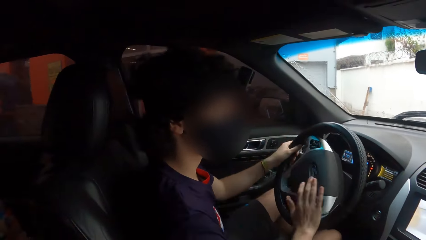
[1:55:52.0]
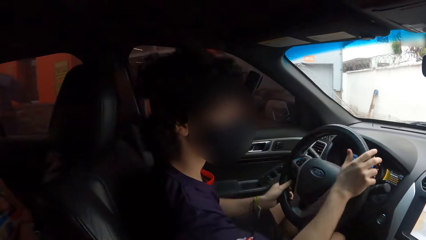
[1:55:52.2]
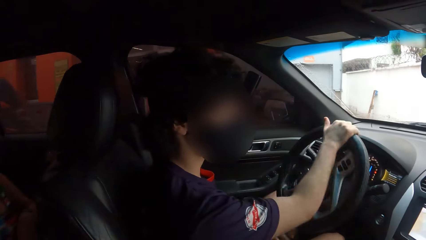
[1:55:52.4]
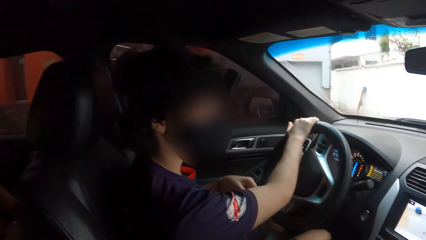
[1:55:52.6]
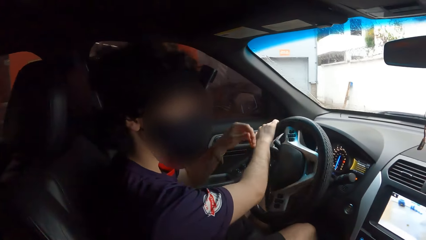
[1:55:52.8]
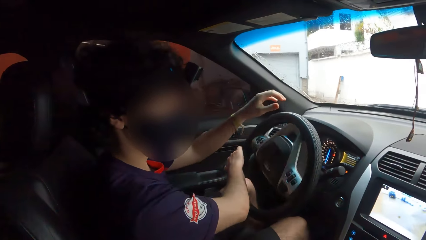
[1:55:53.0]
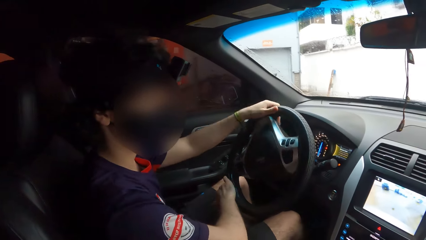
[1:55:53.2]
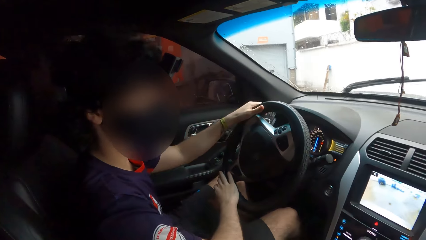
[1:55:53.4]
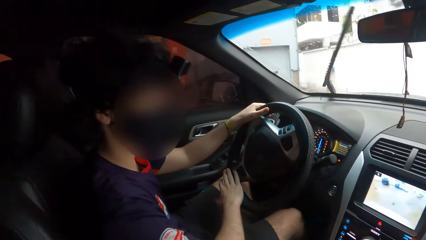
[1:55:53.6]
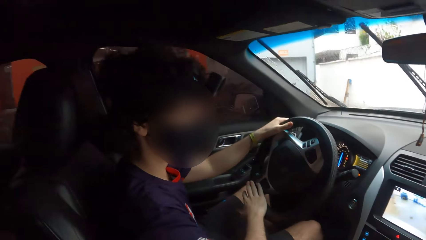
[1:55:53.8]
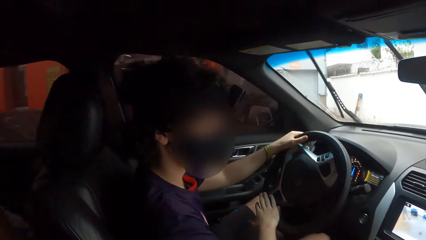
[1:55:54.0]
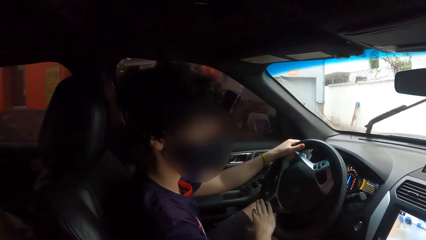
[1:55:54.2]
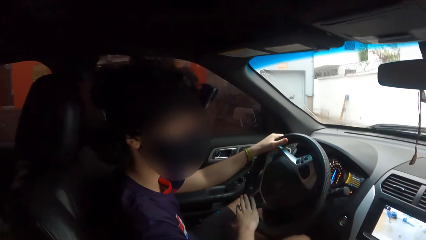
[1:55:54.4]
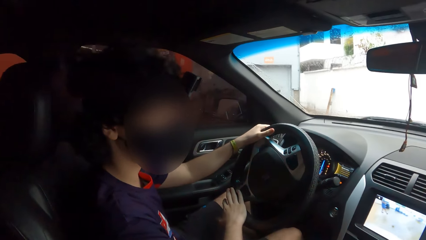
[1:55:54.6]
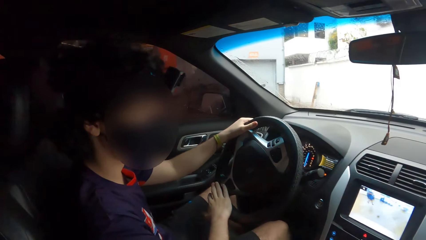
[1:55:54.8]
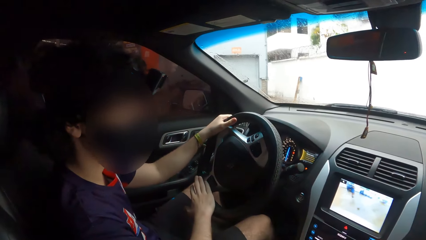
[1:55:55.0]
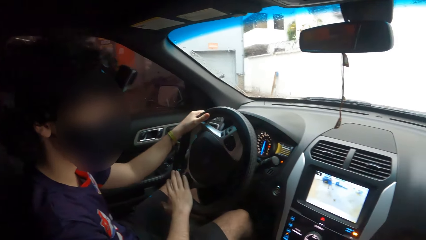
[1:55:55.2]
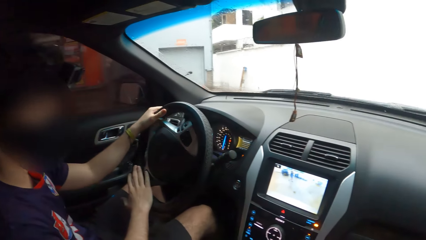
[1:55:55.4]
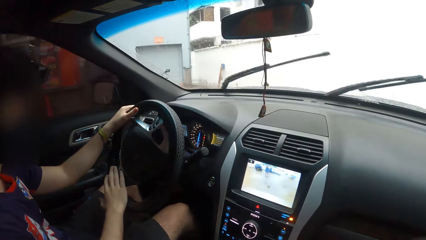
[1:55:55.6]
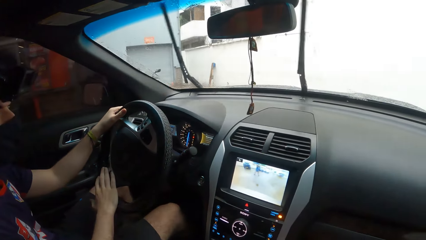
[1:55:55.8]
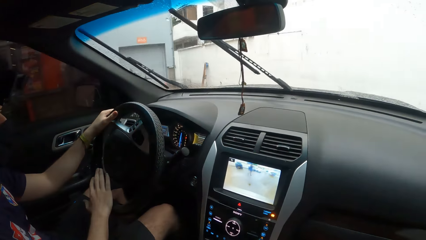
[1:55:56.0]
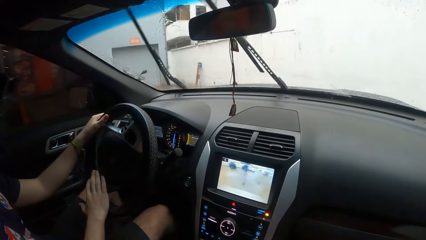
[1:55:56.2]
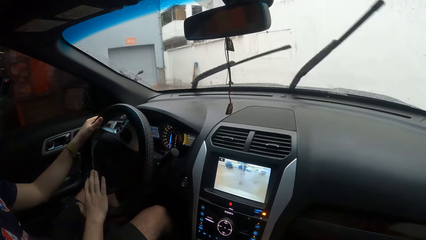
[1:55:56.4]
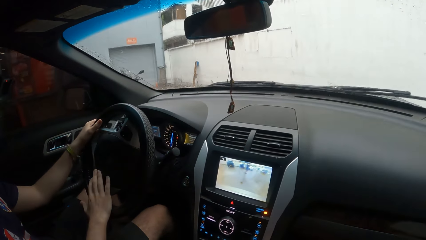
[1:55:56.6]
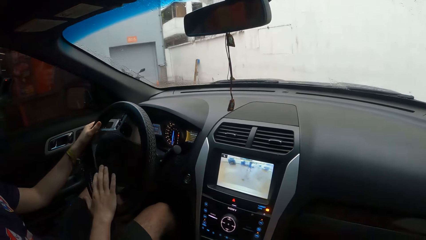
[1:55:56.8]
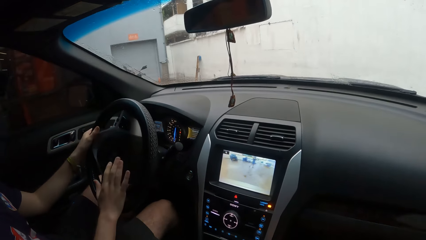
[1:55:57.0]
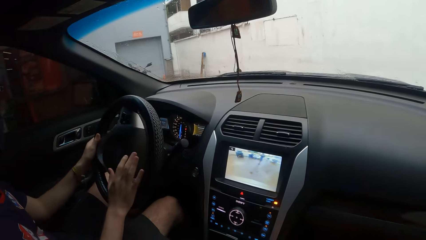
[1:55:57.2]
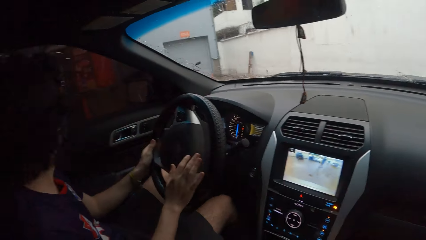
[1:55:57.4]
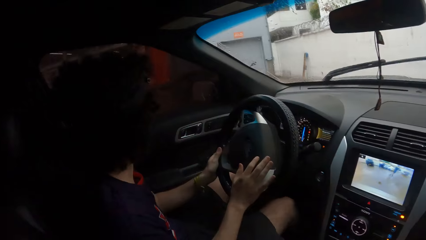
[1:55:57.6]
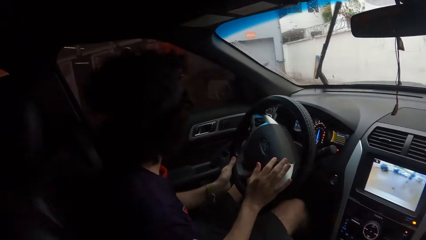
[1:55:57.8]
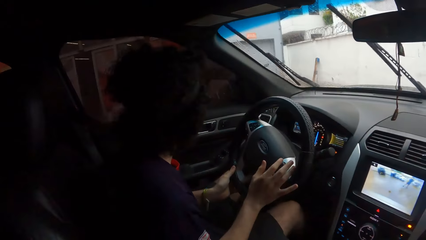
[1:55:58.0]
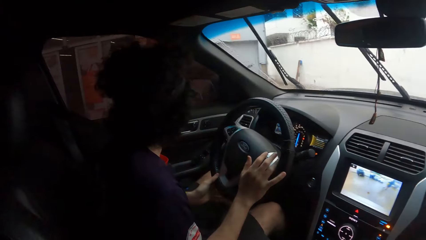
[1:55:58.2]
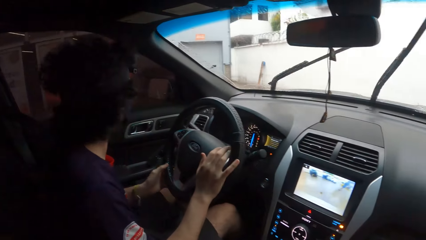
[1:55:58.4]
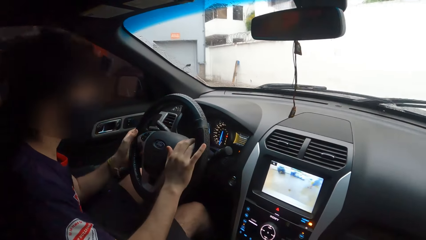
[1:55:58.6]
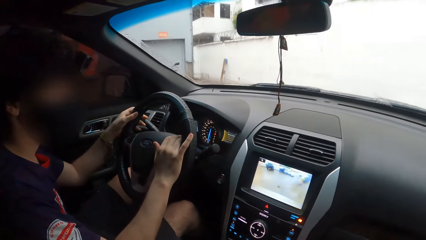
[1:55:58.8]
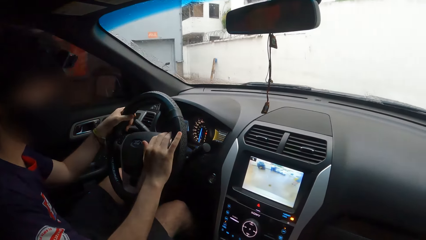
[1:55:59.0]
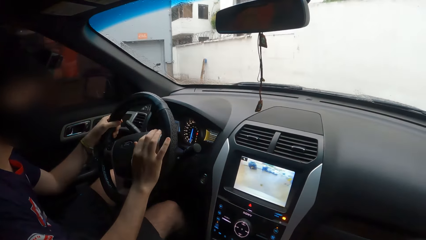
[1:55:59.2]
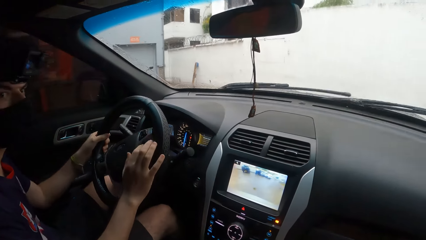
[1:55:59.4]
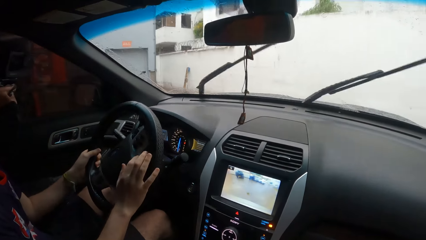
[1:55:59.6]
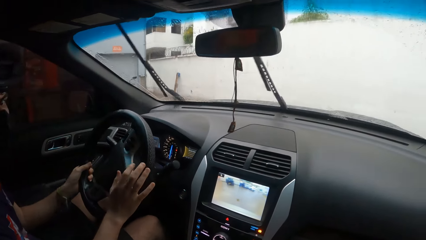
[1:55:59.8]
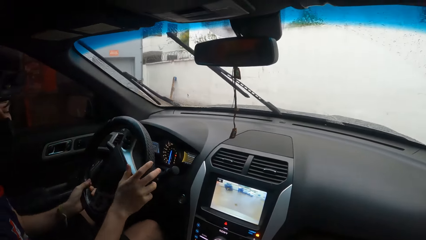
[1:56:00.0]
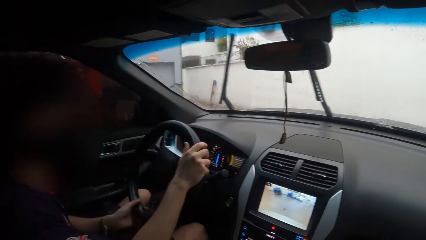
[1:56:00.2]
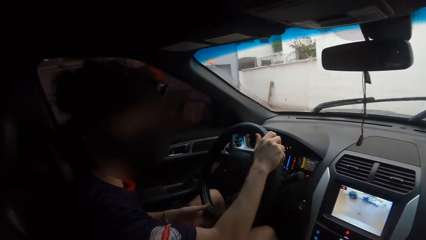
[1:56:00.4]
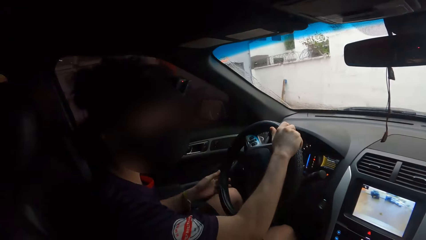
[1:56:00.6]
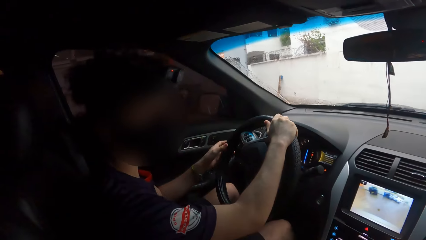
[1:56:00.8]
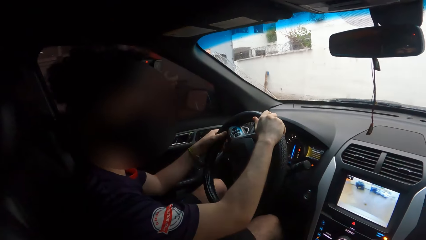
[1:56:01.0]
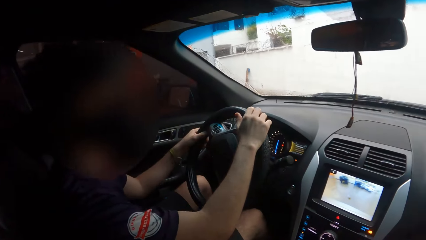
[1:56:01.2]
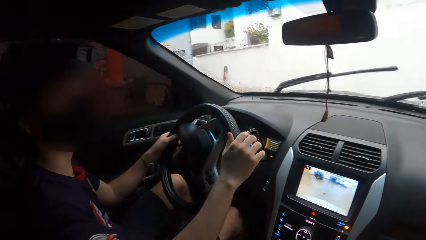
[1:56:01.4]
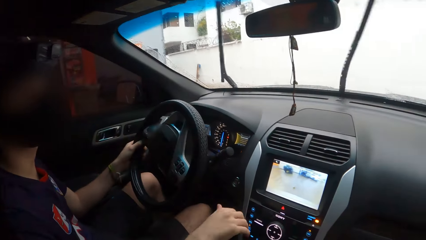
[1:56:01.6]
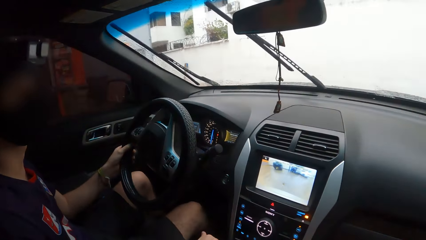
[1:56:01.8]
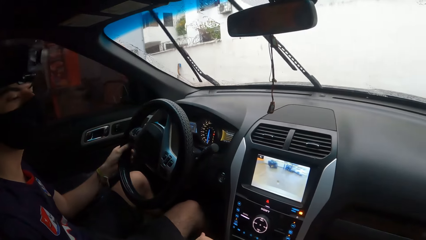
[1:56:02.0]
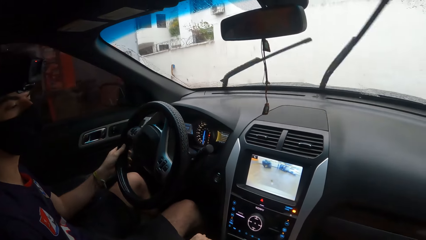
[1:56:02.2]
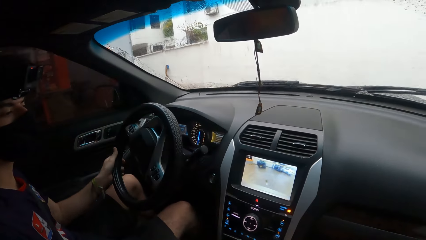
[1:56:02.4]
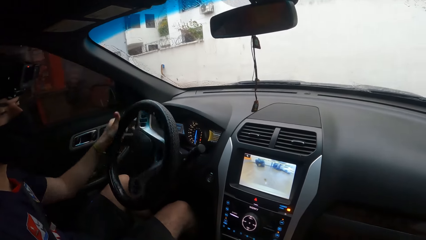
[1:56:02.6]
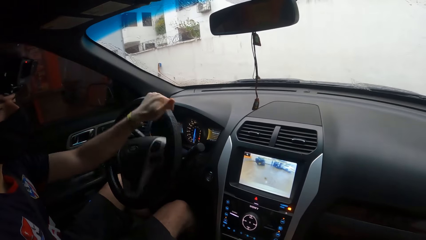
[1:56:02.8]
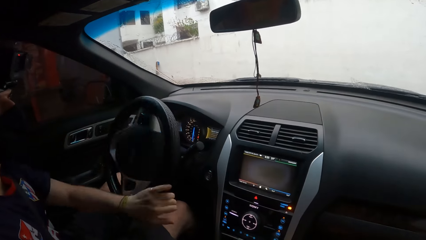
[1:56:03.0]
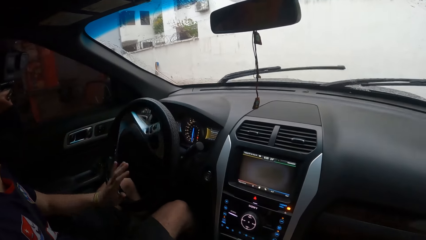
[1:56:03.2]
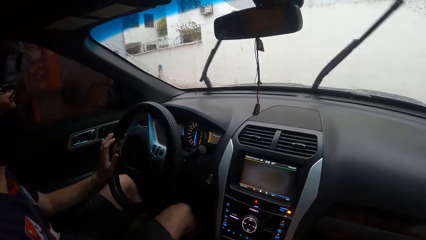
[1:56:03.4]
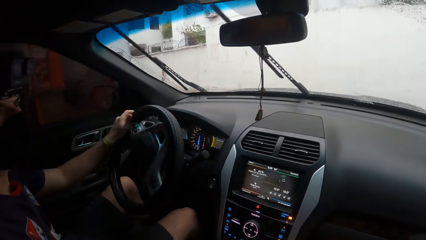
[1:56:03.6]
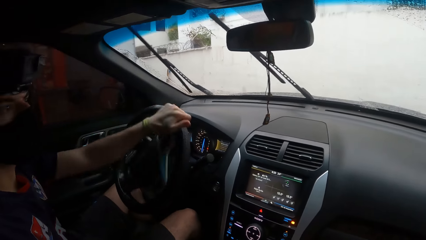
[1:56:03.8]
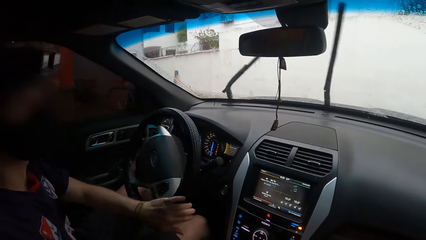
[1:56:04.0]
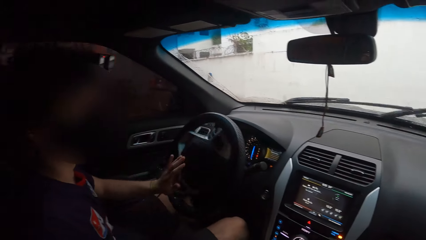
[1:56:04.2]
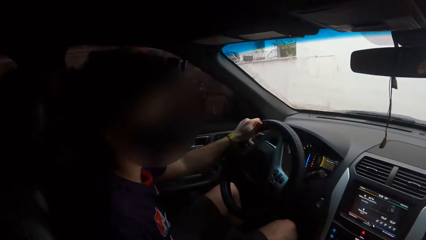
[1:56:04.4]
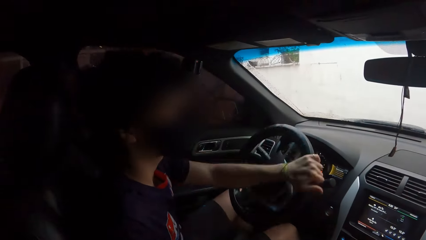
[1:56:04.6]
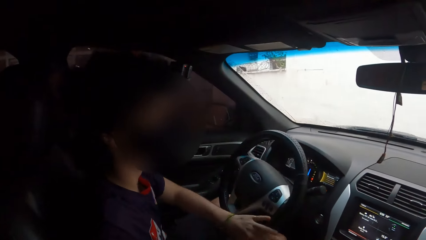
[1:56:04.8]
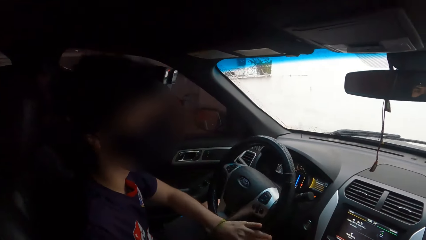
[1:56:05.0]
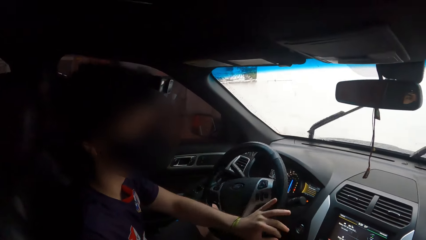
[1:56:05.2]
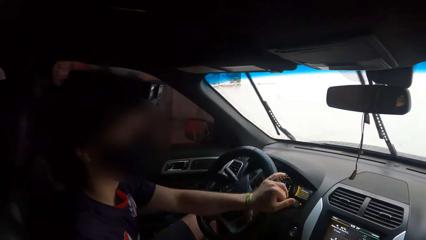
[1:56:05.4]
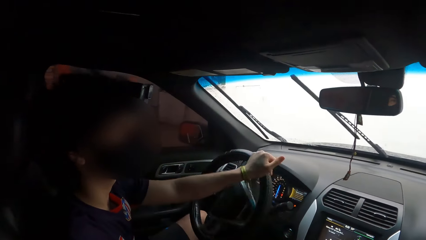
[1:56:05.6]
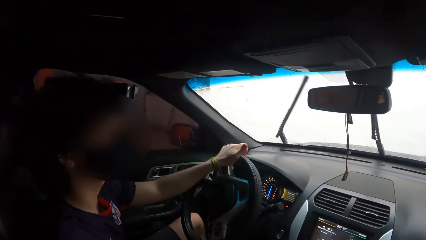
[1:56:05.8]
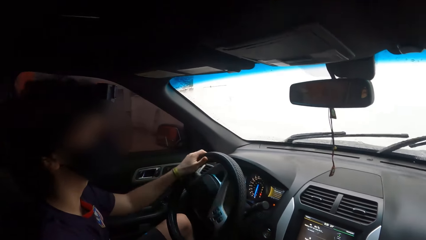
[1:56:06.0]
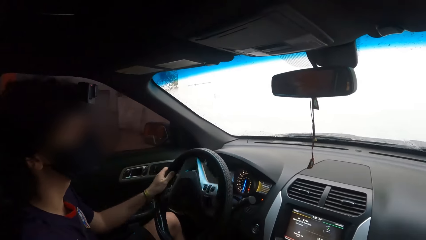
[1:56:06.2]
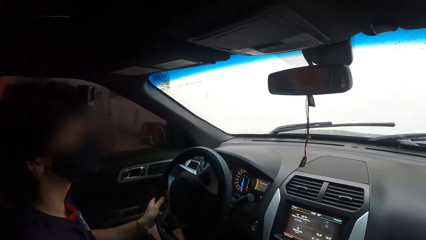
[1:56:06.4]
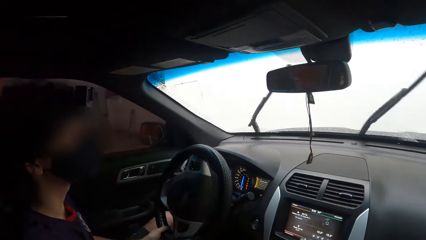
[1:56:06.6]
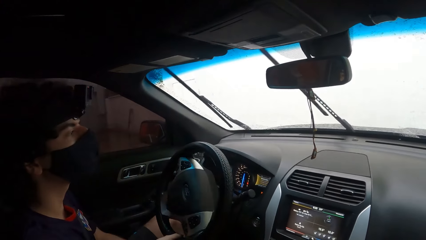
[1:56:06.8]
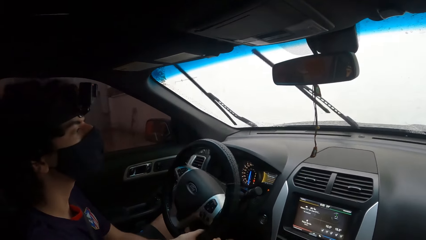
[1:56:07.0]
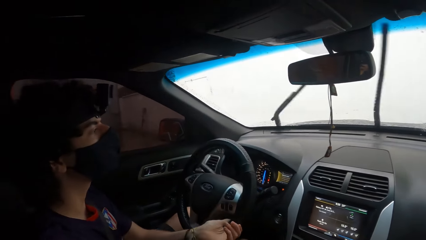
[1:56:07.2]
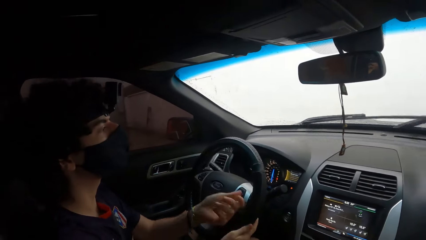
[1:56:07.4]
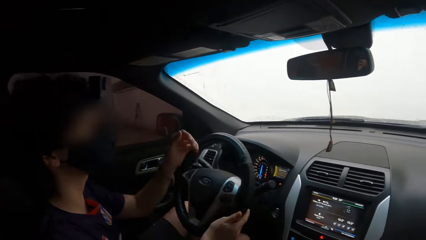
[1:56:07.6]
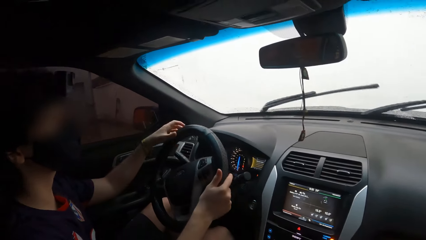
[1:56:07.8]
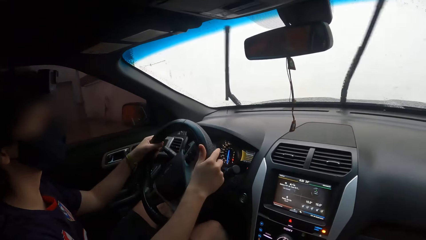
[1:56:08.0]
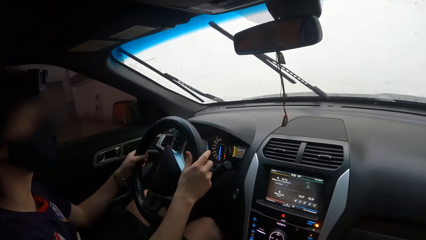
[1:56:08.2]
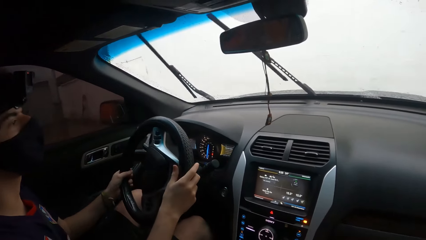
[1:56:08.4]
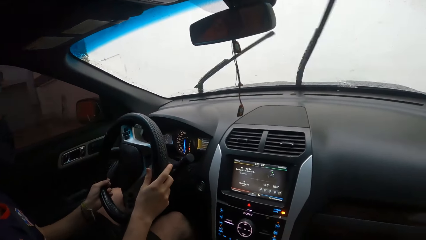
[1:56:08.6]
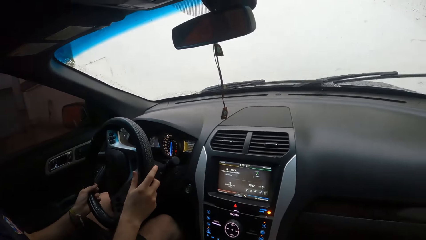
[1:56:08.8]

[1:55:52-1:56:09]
A person holds a steering with both hands and drives a car on the parking lot. The camera wearer interacts with the person. They look around. They look around again. They interact with the person. The person drives the car on the parking lot. The camera wearer interacts with the person. They look around.
